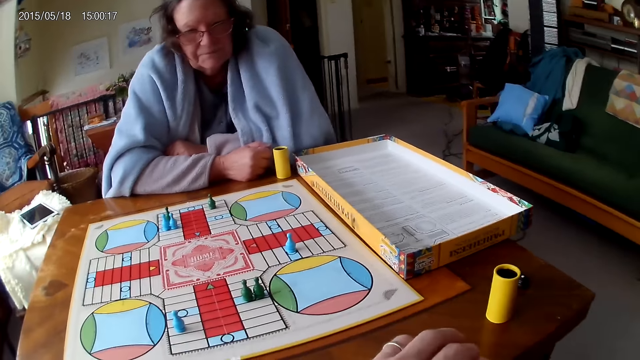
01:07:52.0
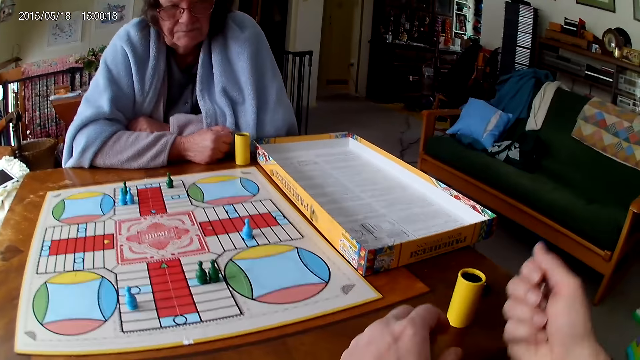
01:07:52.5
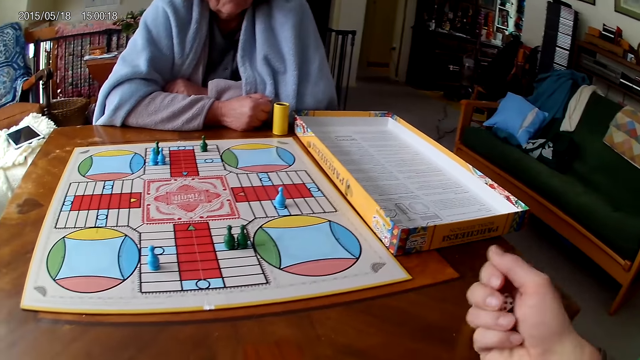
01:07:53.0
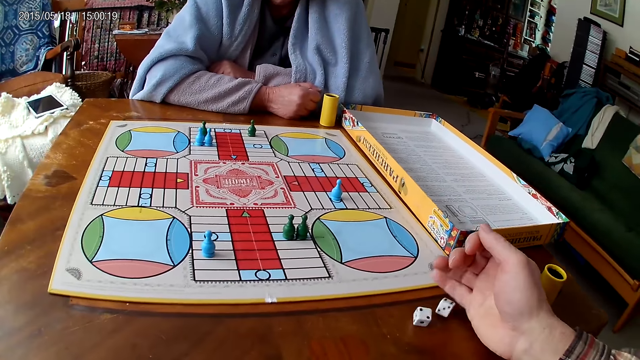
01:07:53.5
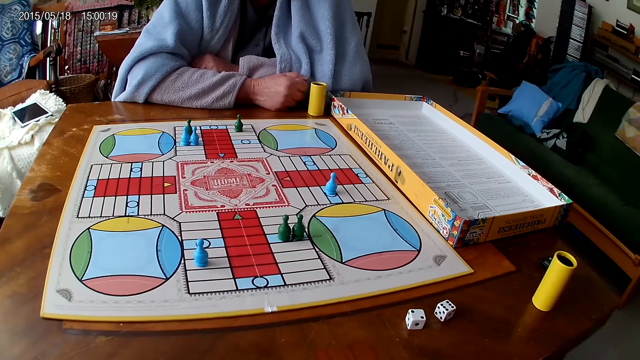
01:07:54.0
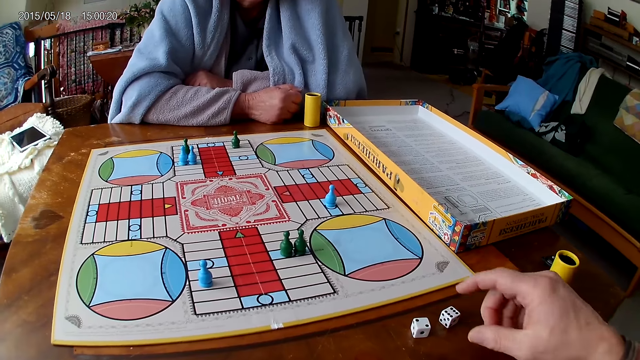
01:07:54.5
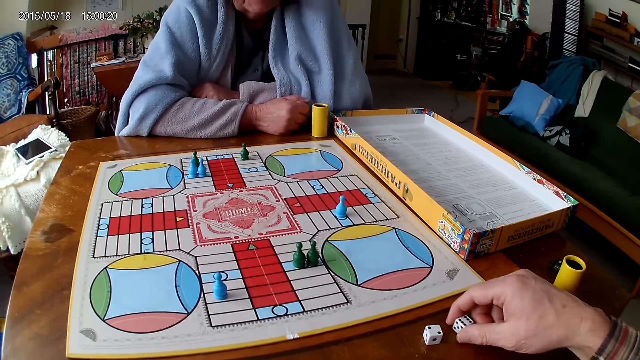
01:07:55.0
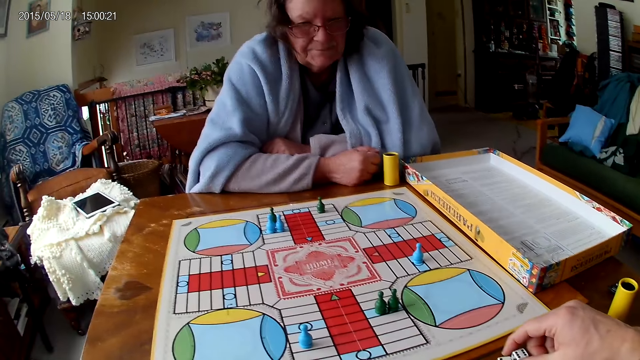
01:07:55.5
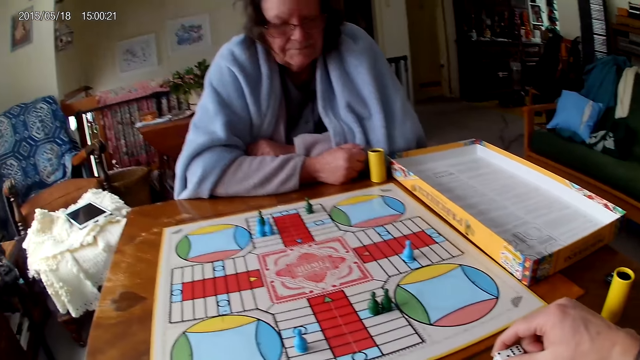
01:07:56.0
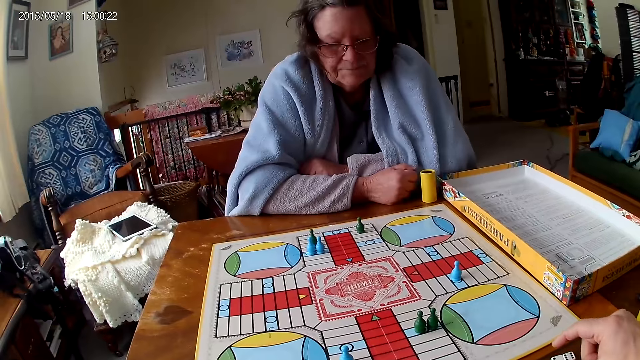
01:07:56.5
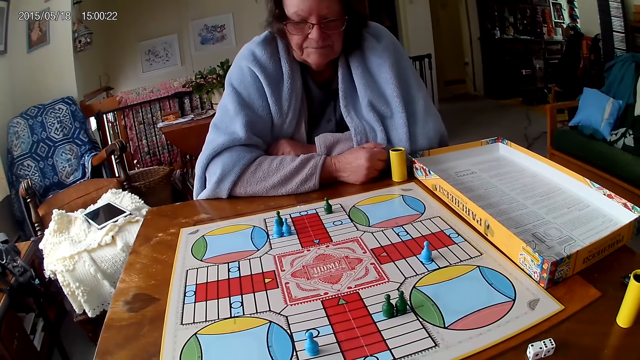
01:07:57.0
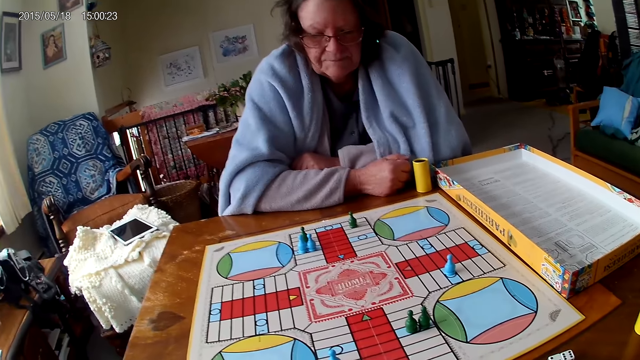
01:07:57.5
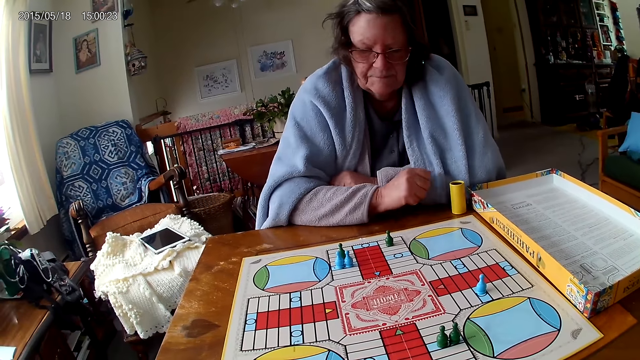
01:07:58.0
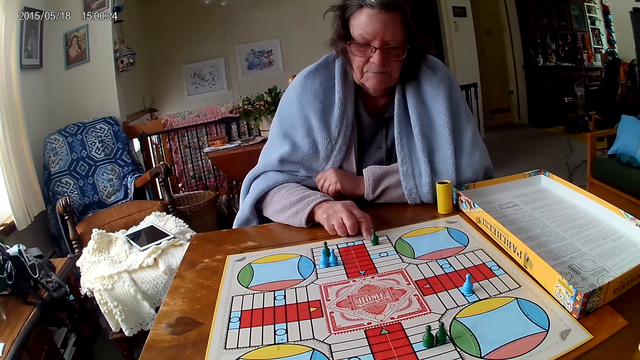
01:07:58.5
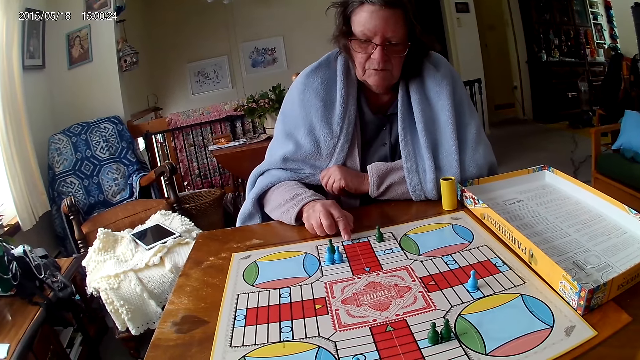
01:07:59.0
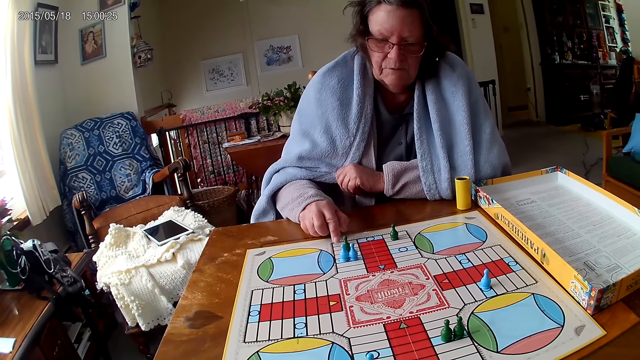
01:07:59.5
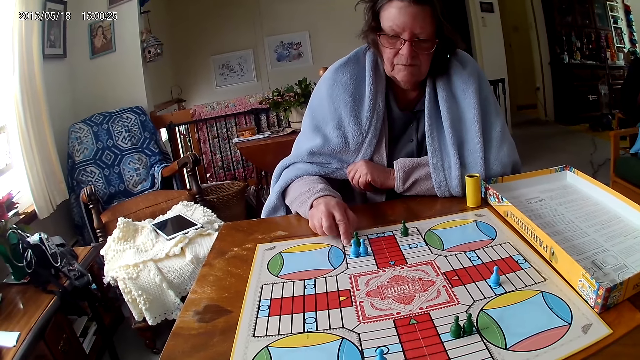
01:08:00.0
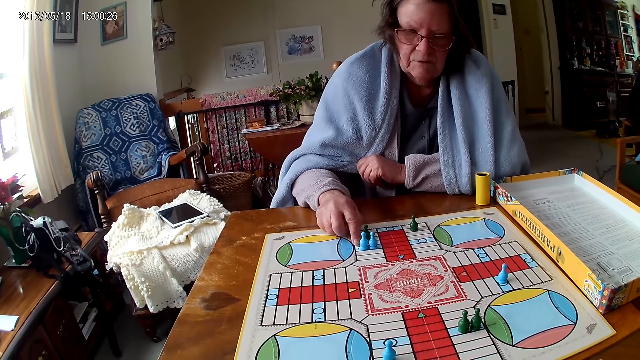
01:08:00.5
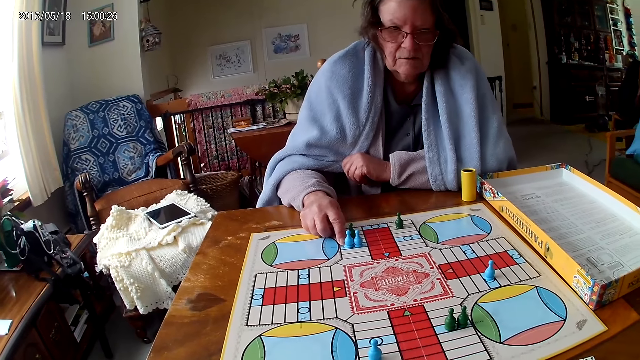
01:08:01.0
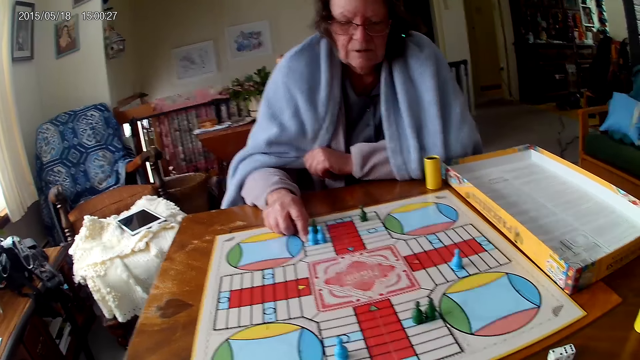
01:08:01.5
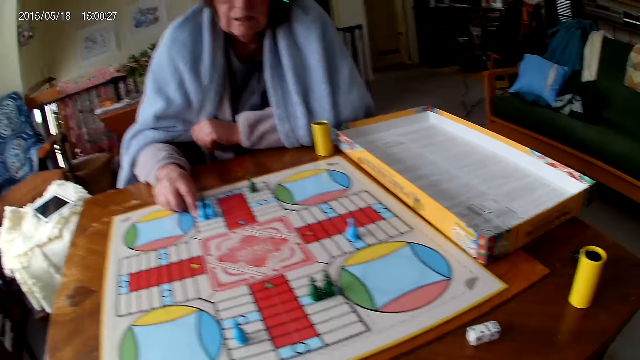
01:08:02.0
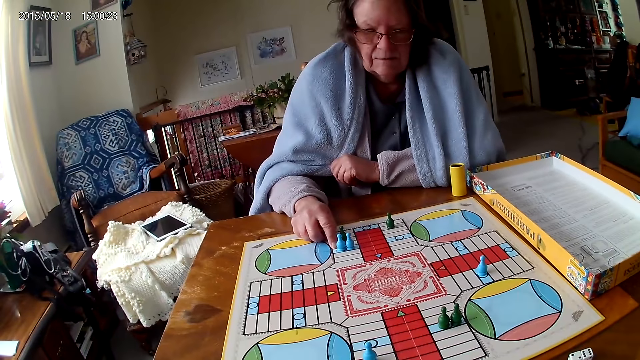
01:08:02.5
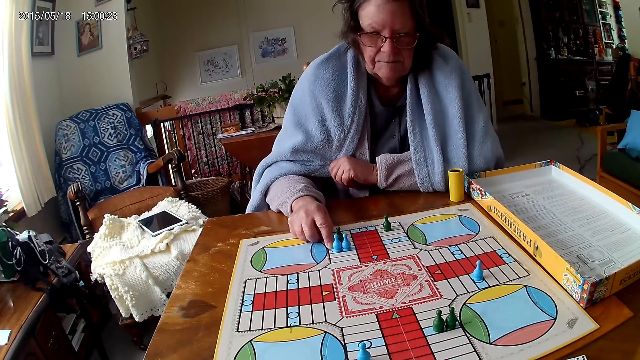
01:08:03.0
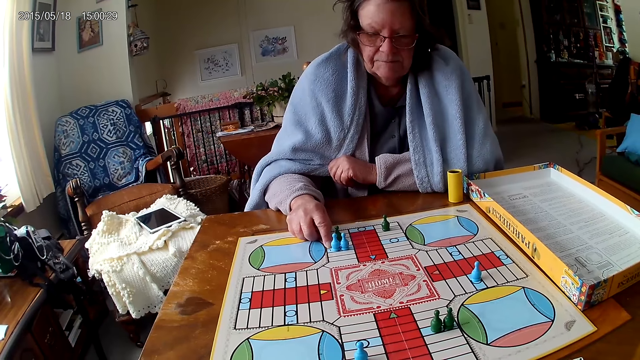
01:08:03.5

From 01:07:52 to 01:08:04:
The camera wearer takes the dice. He shakes the dice in his right hand. He pours the dice in his right hand on the table. He throws the dice. He adjusts the dice on the table with his right hand. He picks a die. He moves the dice. He touches the ludo game with his right index finger. A woman counts the tiles on the ludo game on the table with ludo tokens in her right hand.

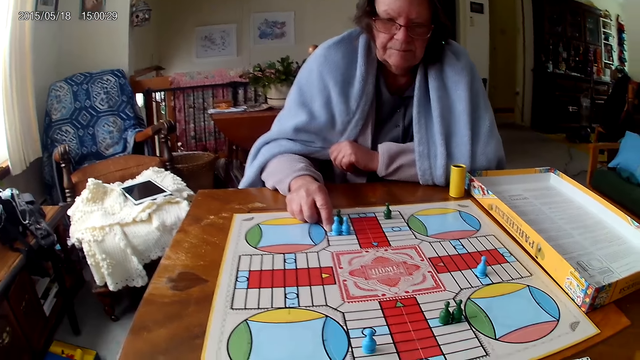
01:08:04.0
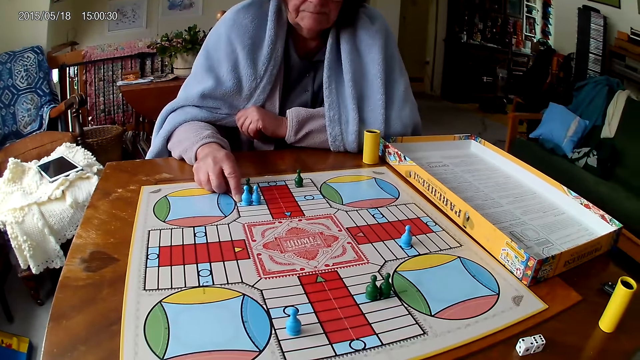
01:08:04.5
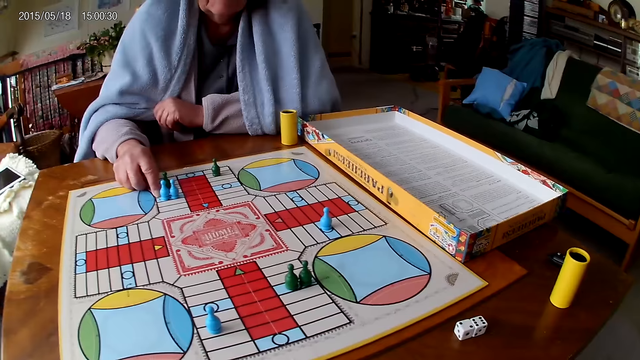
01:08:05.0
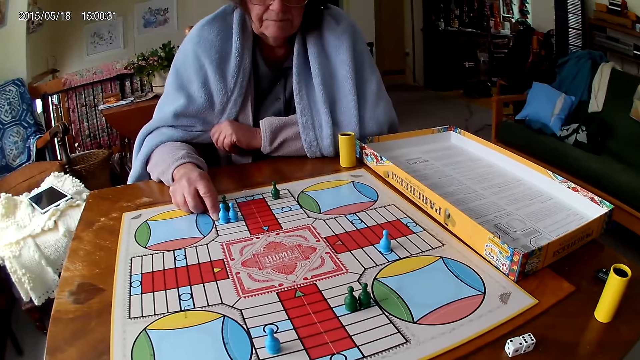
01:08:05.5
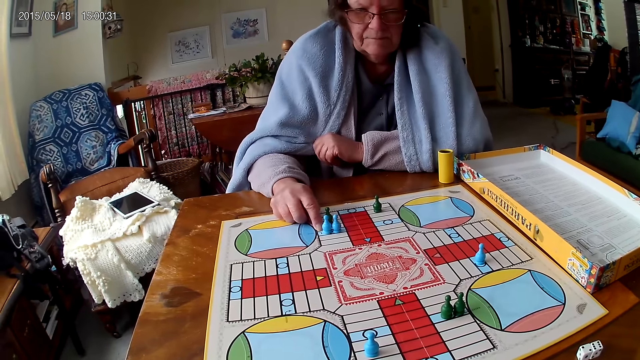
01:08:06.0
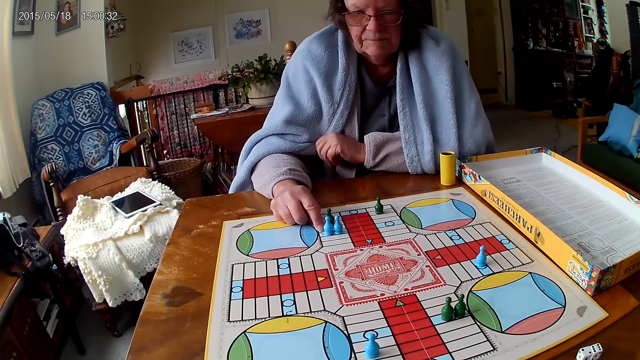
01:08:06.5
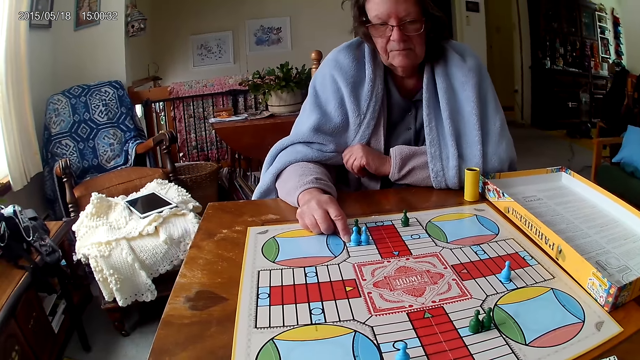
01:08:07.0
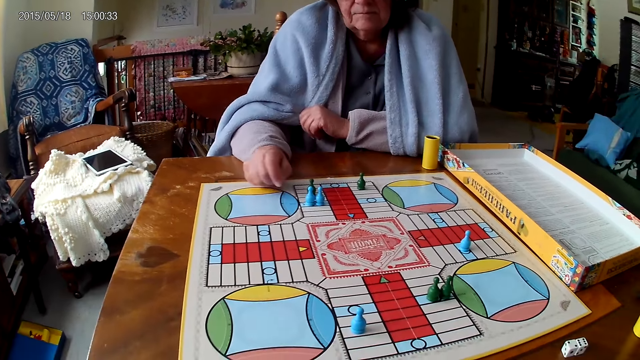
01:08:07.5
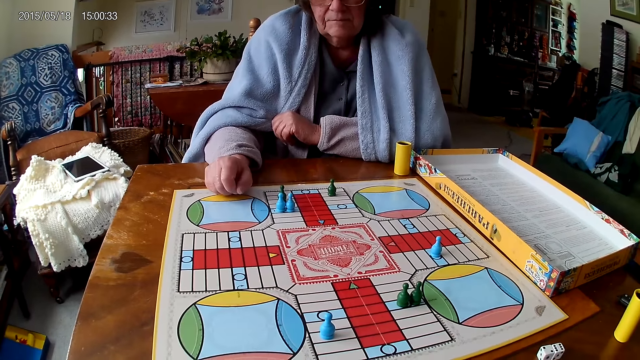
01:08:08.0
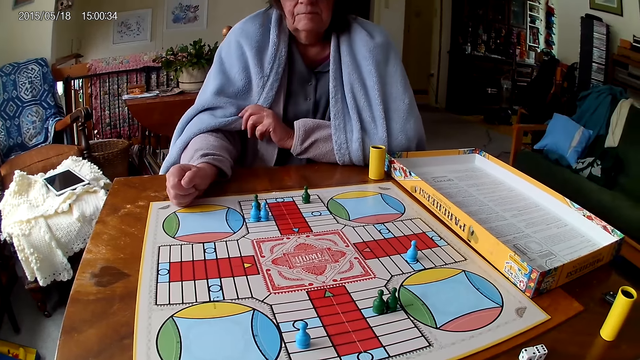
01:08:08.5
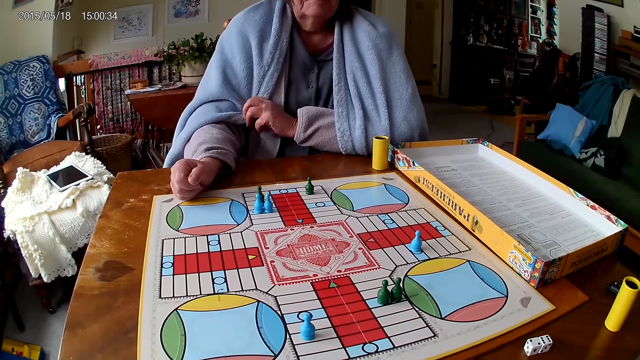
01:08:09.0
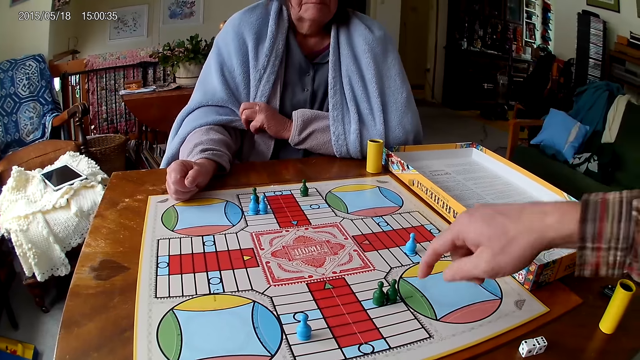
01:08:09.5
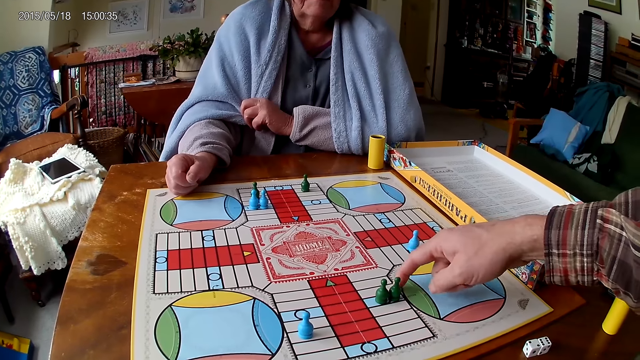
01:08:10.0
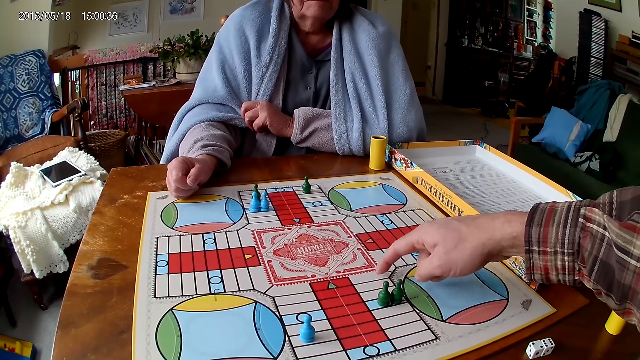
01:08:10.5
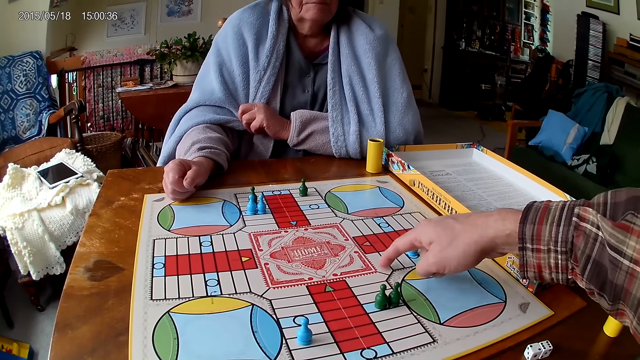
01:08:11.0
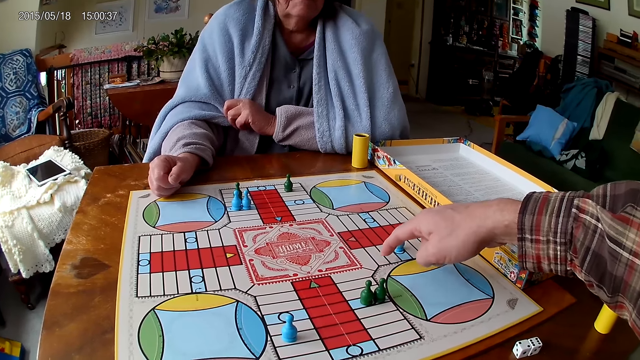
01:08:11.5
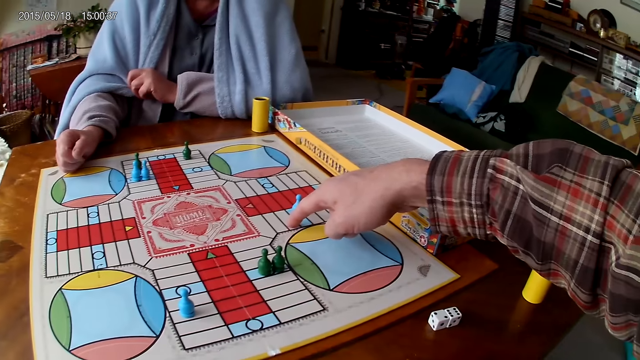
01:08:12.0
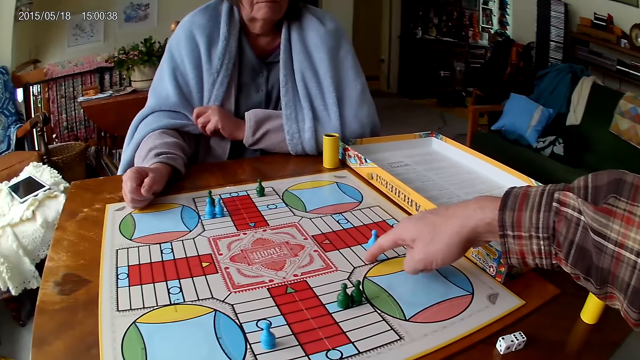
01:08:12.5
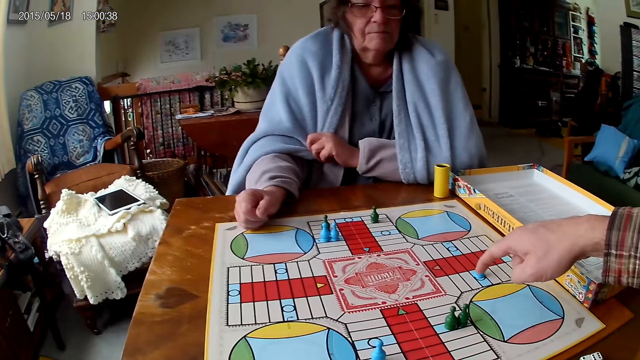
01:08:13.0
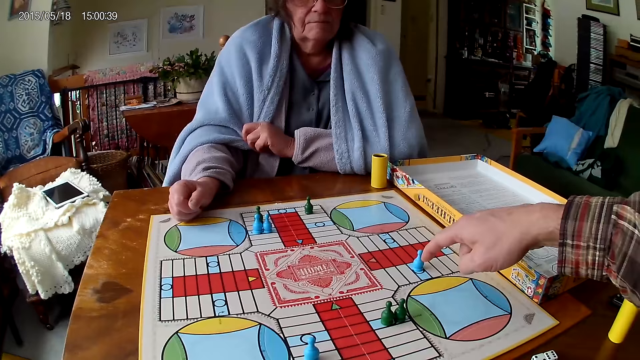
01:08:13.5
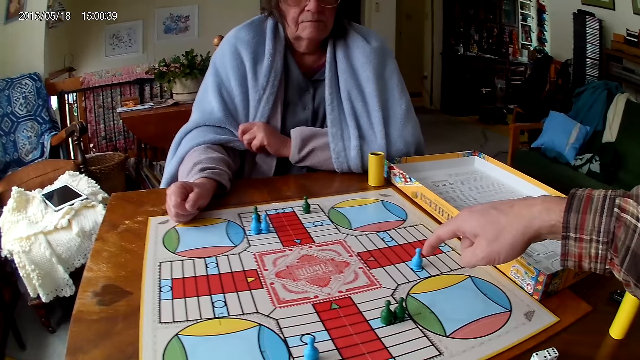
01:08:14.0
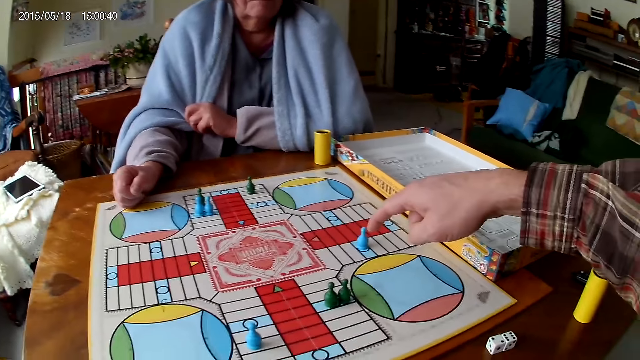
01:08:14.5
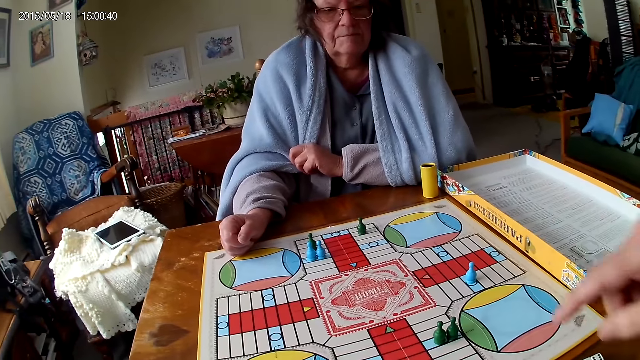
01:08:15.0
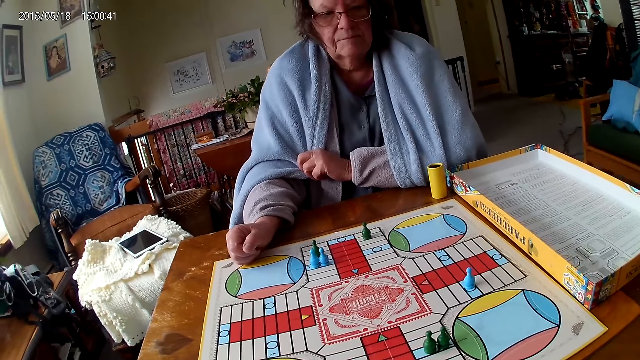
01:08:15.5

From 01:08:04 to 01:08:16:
The camera wearer counts the tiles on the ludo game on the table with ludo tokens in his right index finger.
